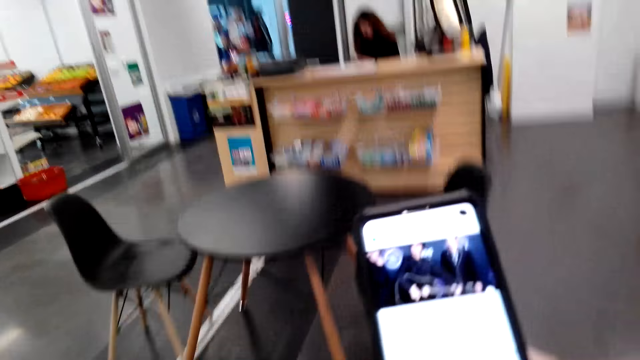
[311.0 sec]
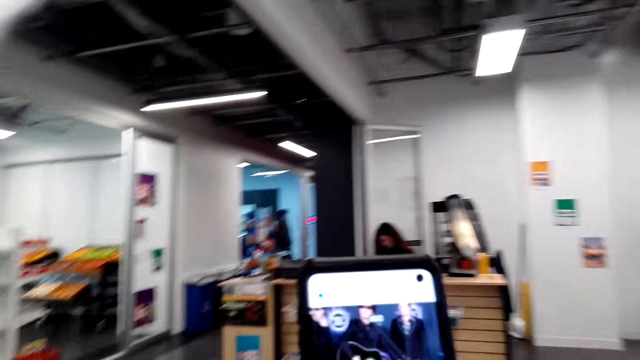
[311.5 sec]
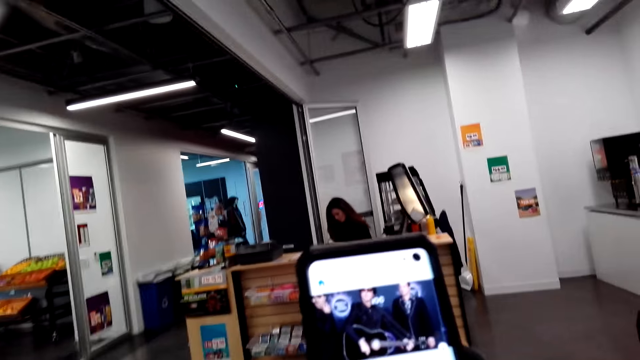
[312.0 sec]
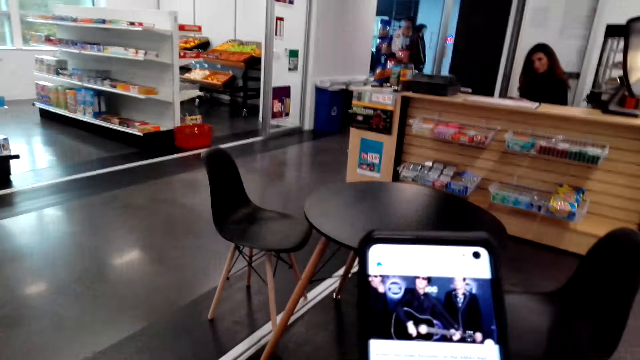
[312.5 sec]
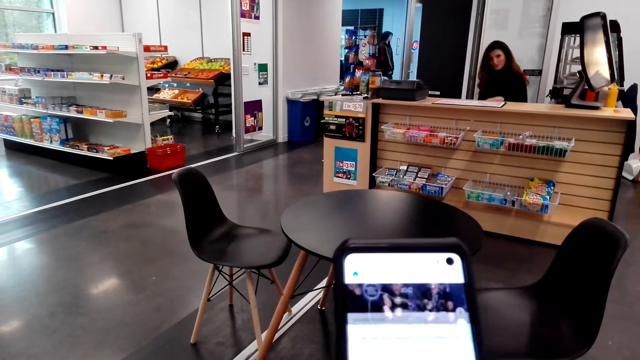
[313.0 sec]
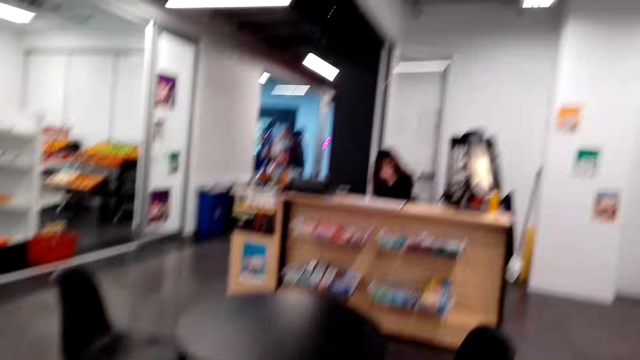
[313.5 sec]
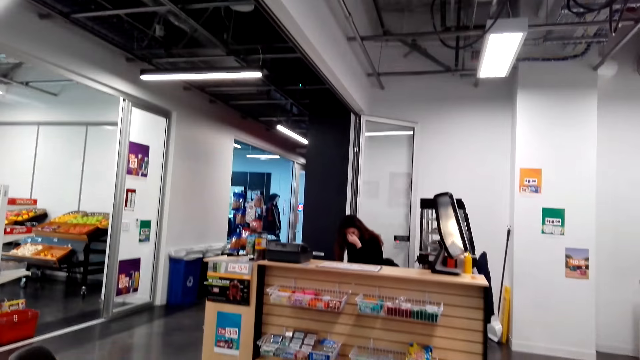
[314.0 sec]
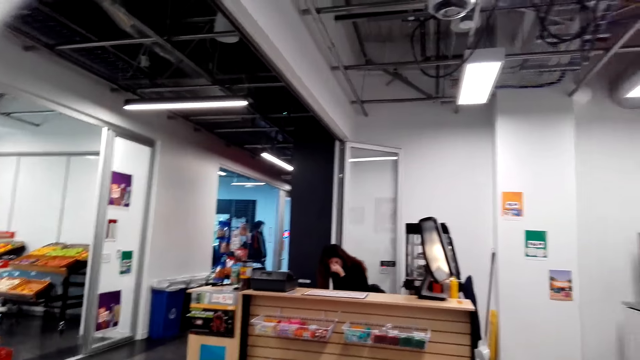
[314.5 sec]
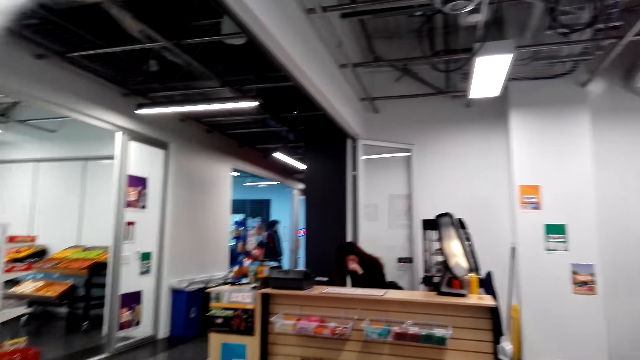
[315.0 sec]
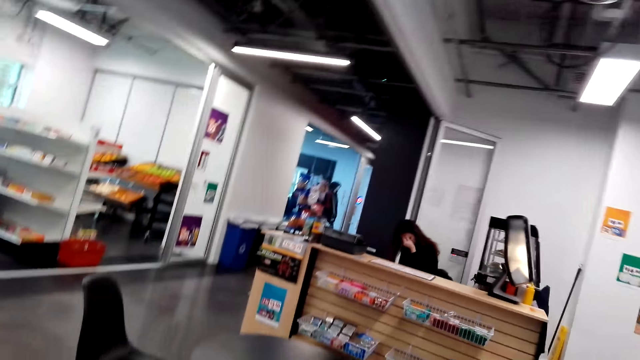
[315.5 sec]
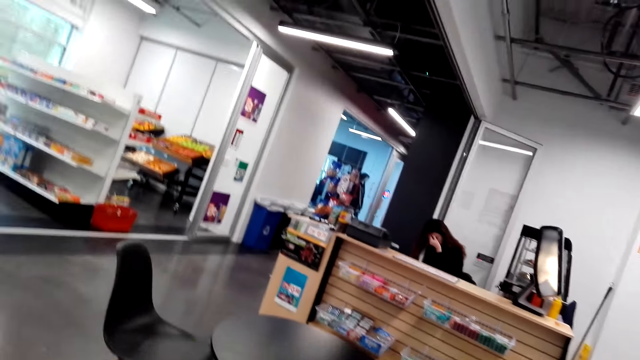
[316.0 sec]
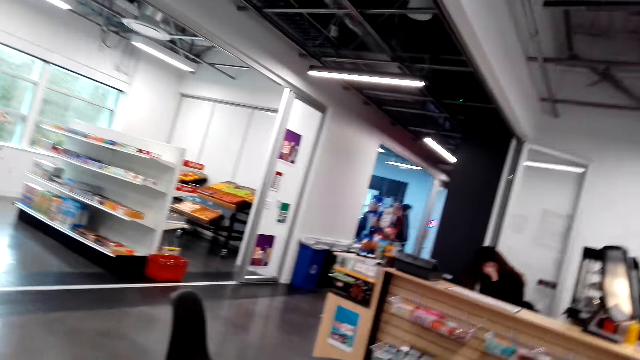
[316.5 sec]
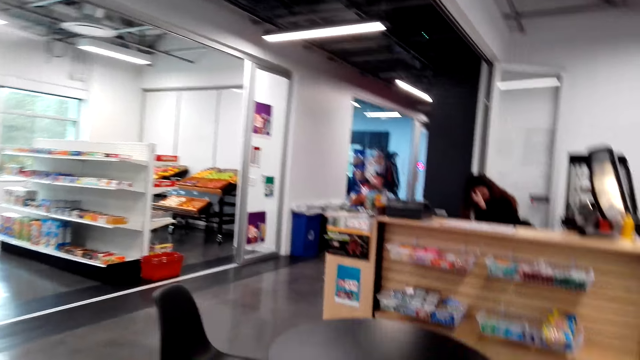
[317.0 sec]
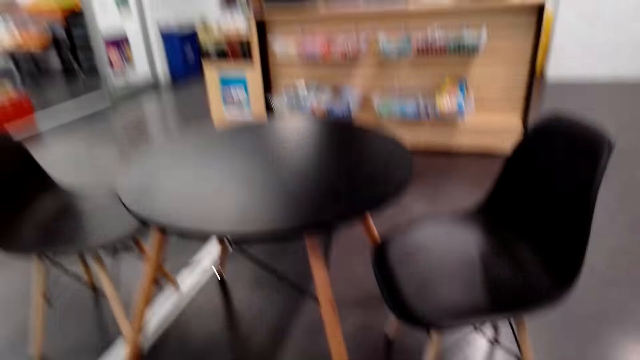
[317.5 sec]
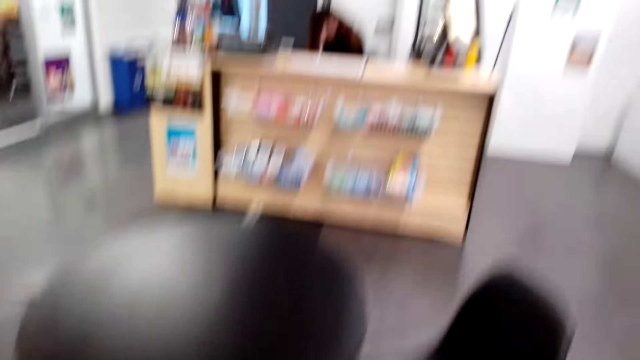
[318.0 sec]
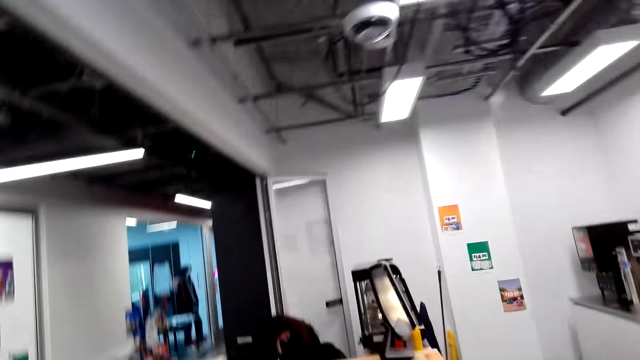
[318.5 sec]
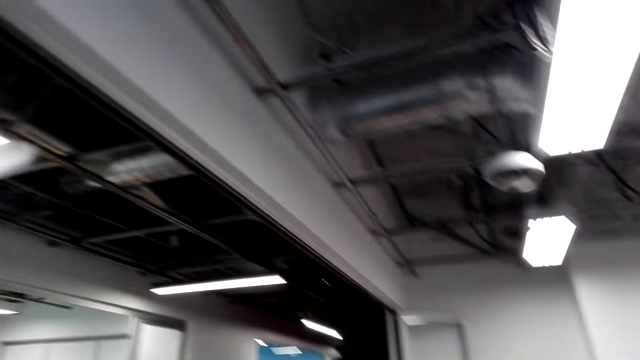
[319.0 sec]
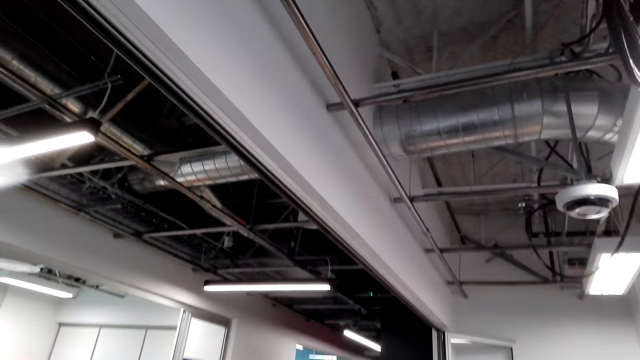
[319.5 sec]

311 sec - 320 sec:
The camera wearer looks at the phone's screen. They lower the phone. A cashier touches her face with the right hand. The camera wearer stands up.

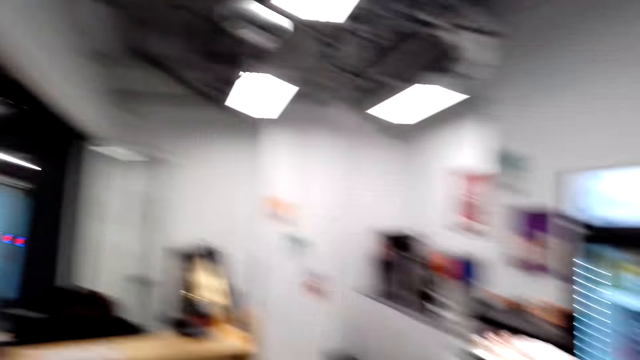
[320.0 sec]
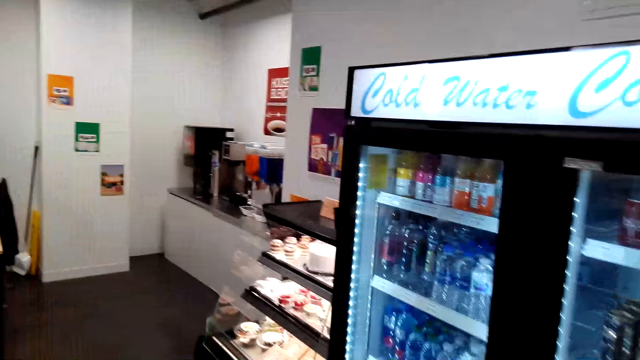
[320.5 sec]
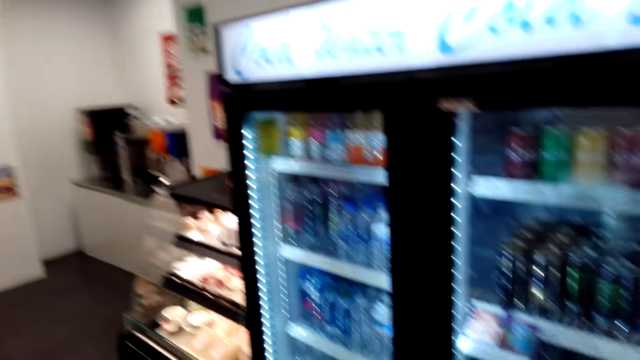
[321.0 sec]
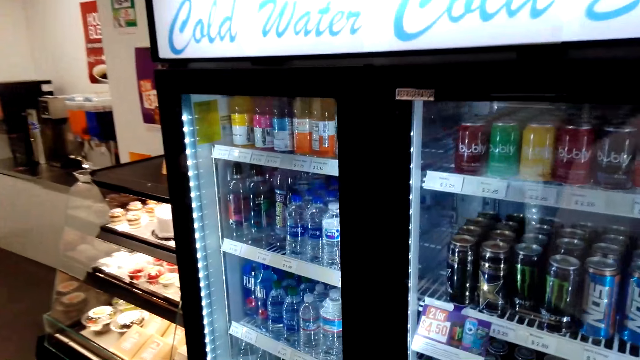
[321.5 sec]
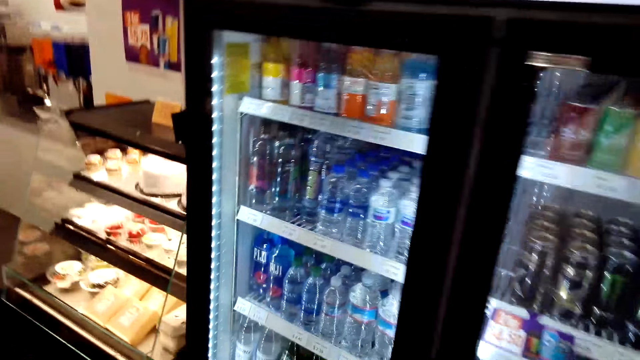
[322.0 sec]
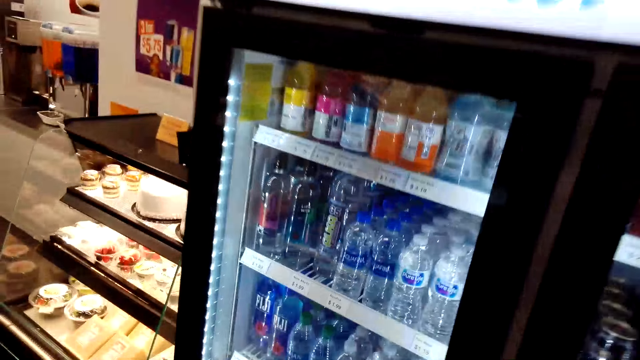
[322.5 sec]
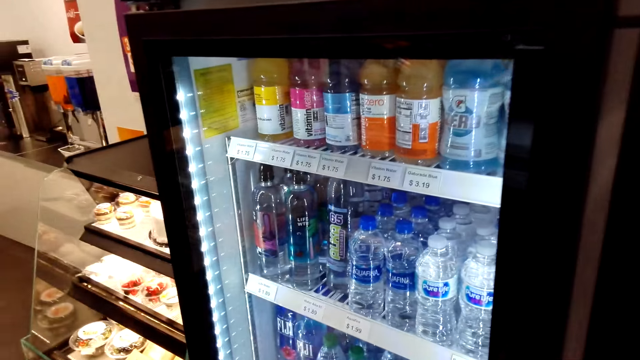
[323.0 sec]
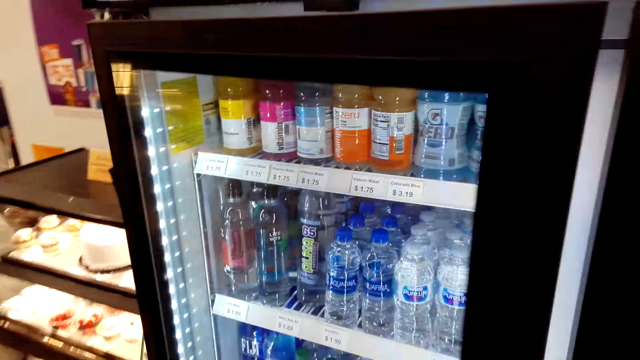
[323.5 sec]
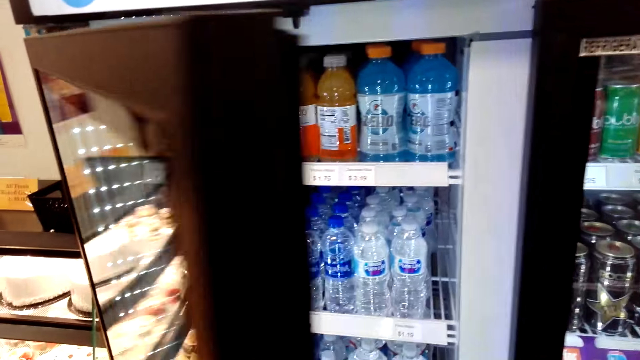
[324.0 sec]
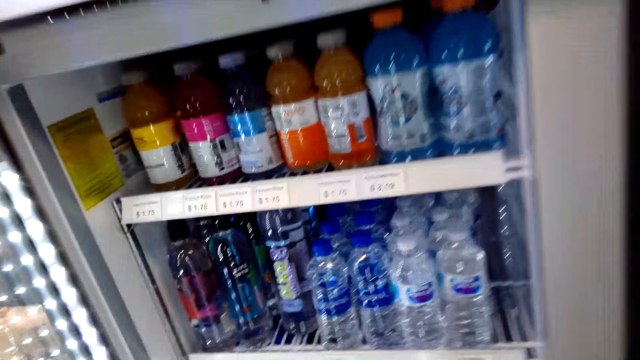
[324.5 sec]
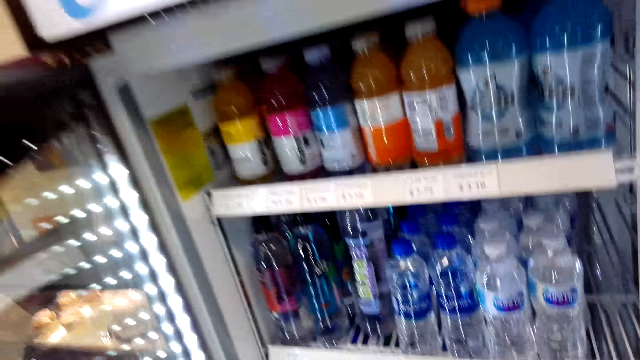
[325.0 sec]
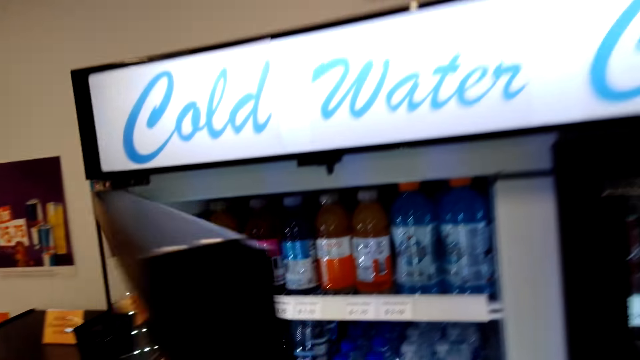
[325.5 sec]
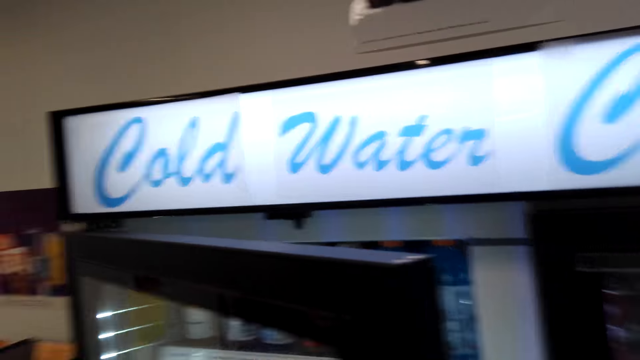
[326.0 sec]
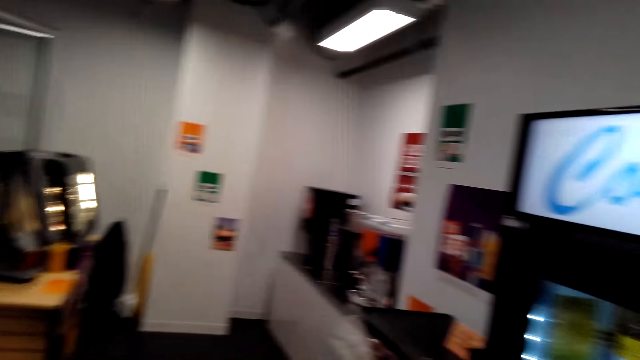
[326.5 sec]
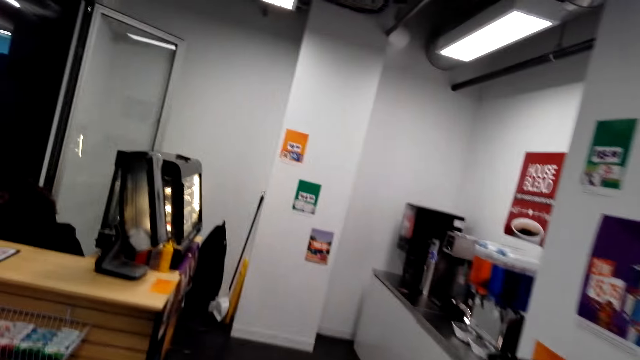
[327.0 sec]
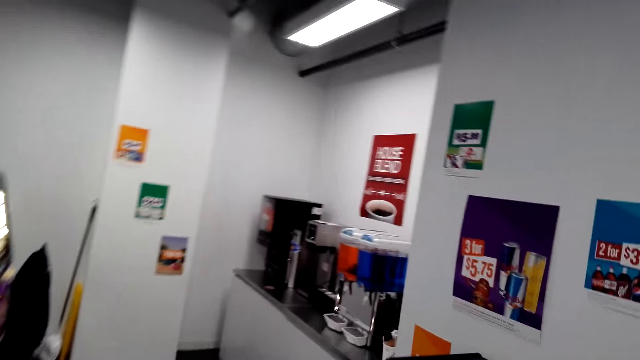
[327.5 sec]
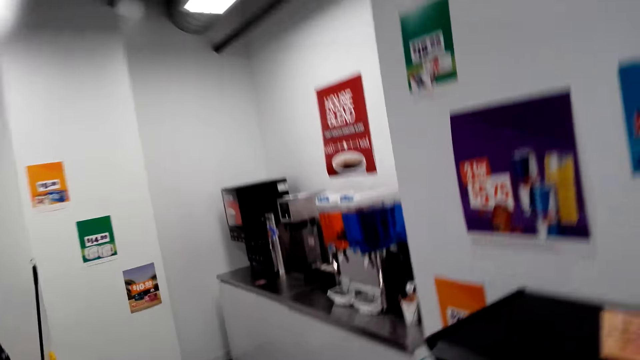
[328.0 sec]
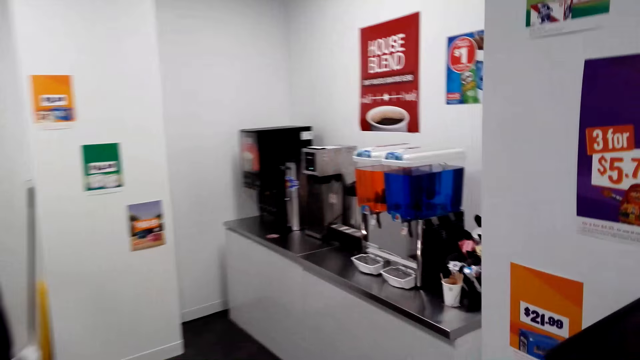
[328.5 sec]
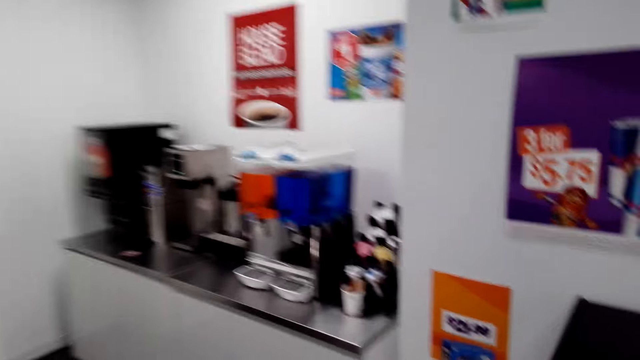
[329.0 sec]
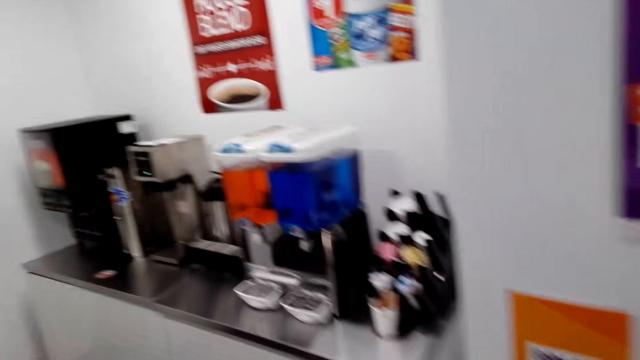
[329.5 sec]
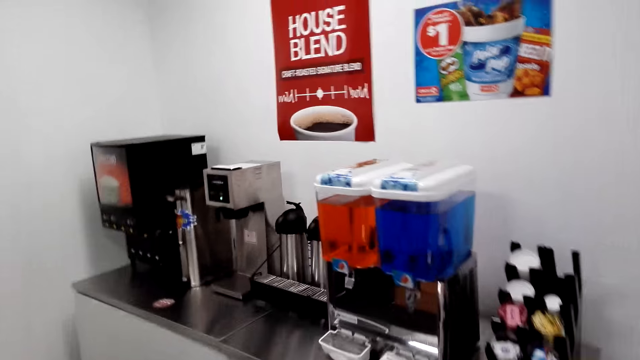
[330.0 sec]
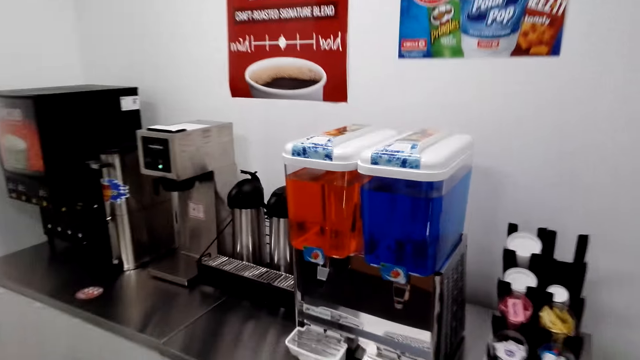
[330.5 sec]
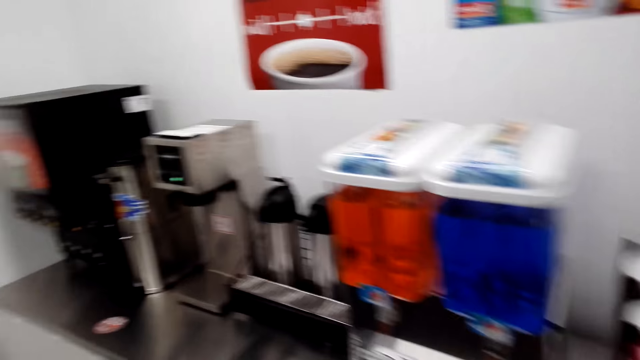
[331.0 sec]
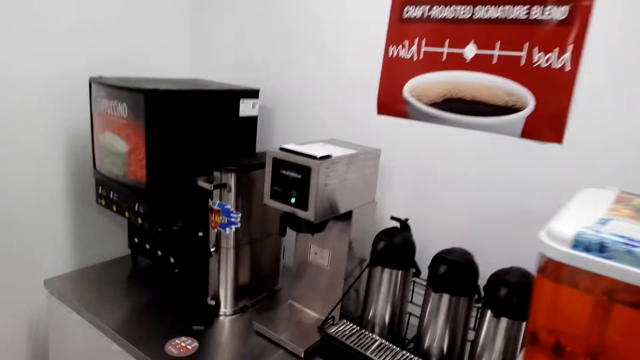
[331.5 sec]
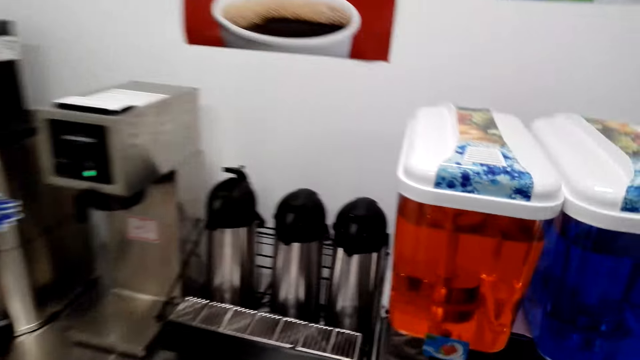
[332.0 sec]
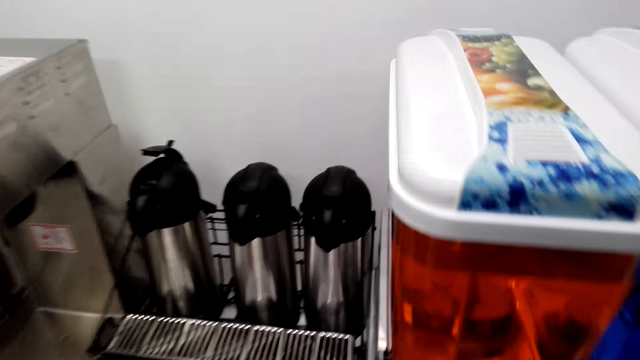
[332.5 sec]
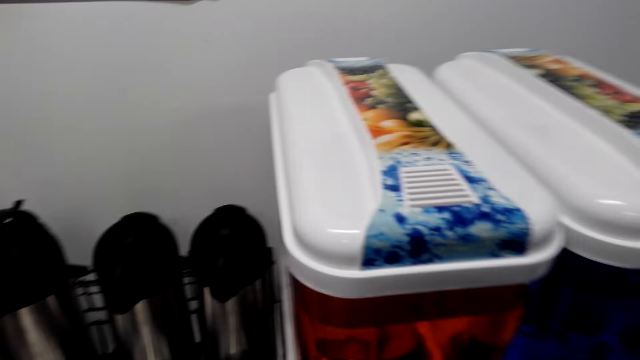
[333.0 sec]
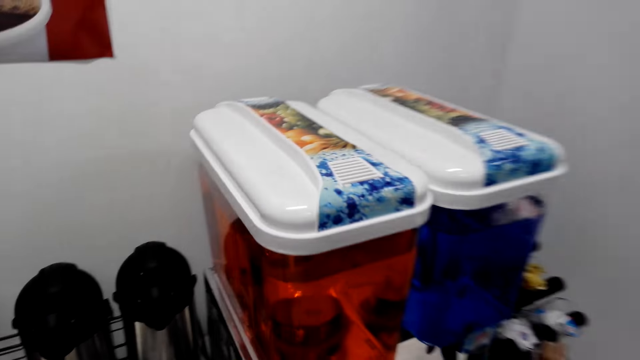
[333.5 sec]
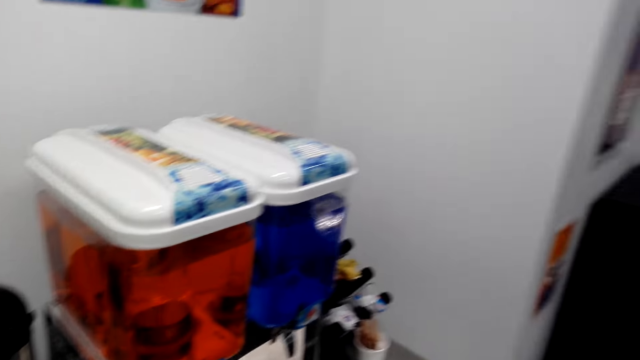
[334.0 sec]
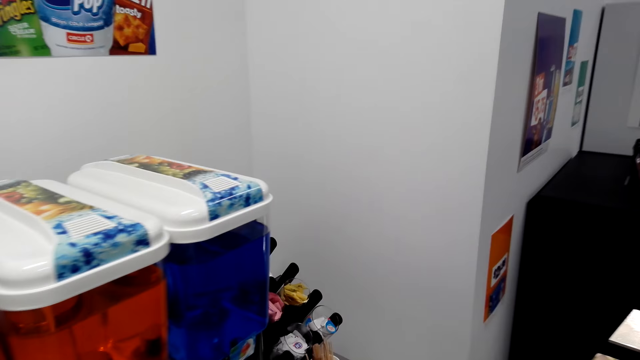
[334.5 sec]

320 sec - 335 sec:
The camera wearer moves towards the fridge. They open the fridge. They look at the drinks. They close the fridge. They walk. They walk around. They look around.
